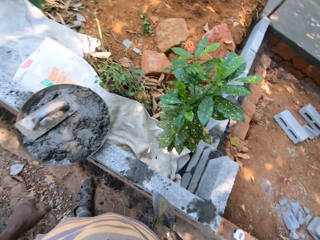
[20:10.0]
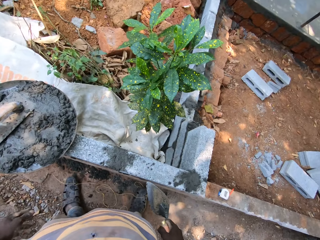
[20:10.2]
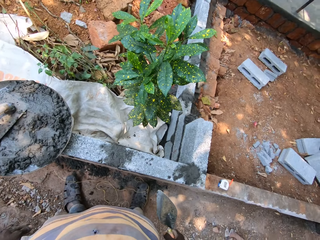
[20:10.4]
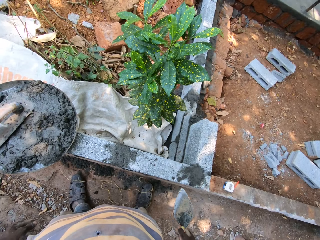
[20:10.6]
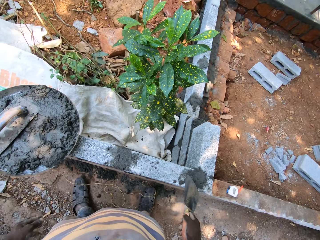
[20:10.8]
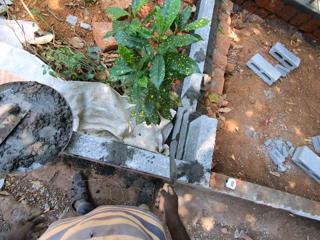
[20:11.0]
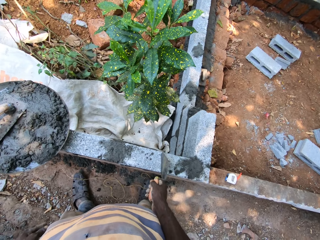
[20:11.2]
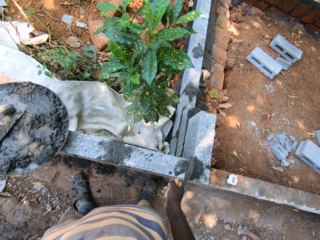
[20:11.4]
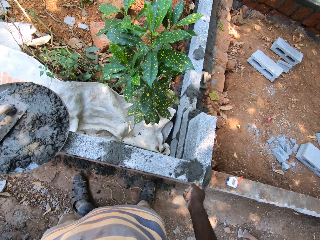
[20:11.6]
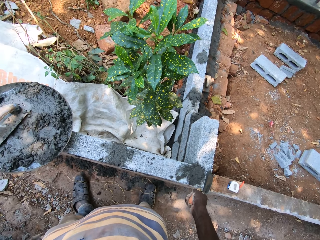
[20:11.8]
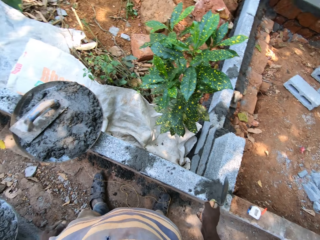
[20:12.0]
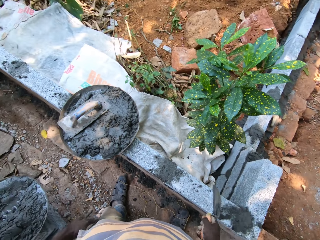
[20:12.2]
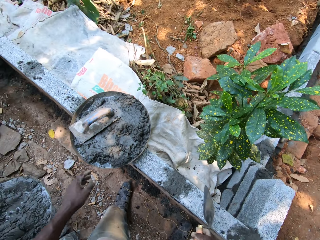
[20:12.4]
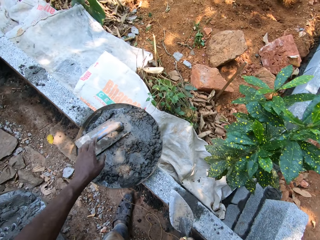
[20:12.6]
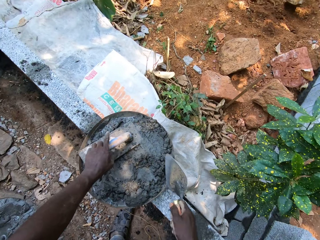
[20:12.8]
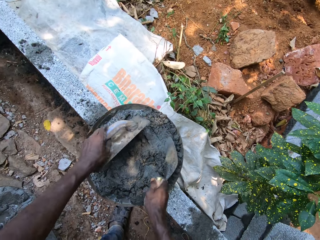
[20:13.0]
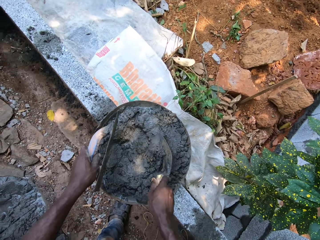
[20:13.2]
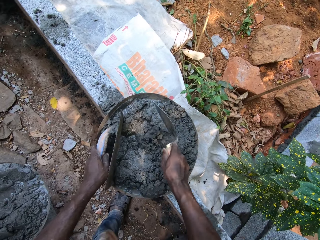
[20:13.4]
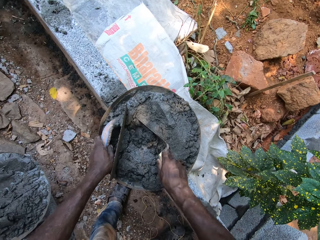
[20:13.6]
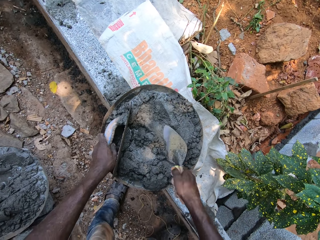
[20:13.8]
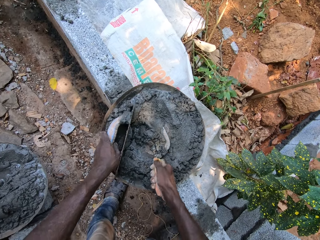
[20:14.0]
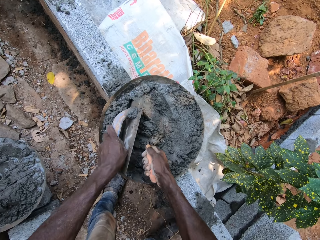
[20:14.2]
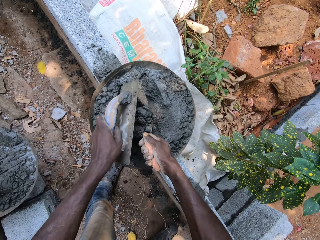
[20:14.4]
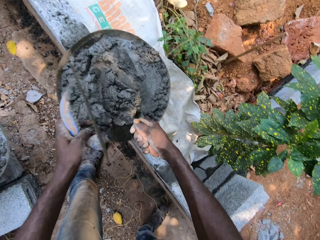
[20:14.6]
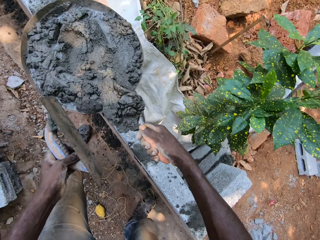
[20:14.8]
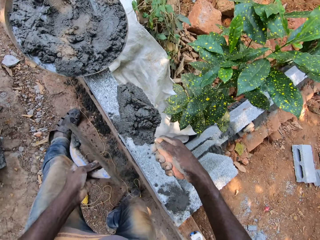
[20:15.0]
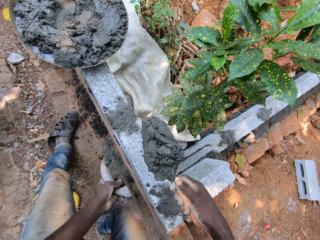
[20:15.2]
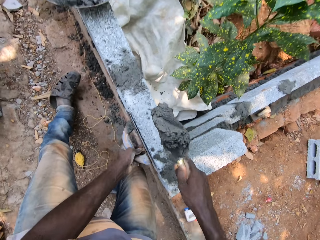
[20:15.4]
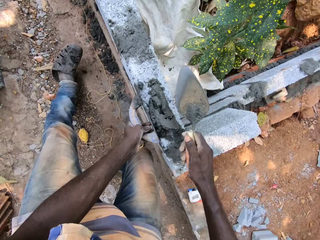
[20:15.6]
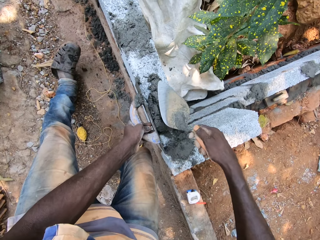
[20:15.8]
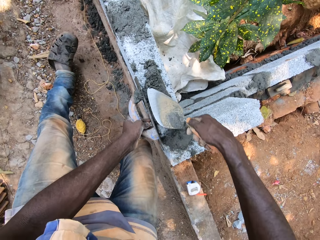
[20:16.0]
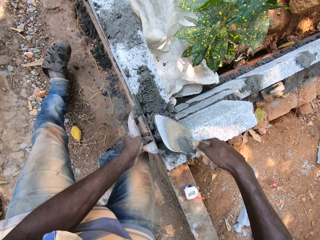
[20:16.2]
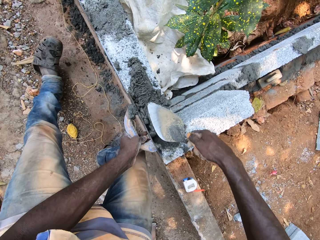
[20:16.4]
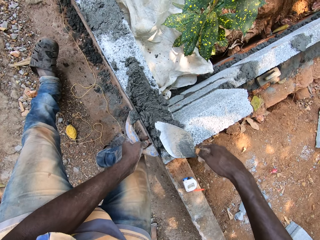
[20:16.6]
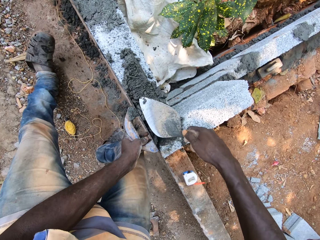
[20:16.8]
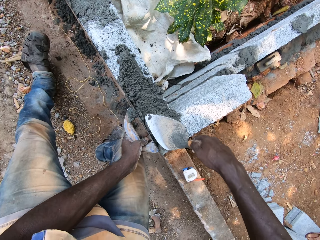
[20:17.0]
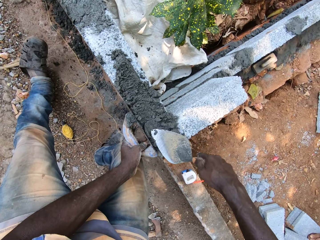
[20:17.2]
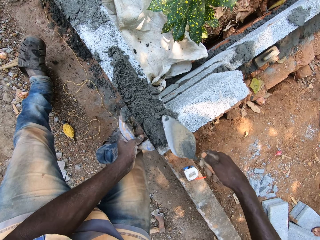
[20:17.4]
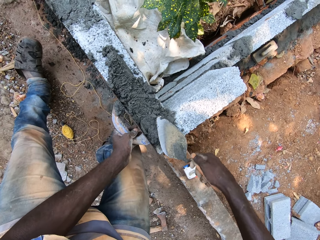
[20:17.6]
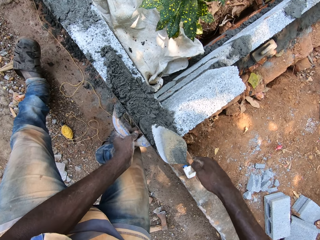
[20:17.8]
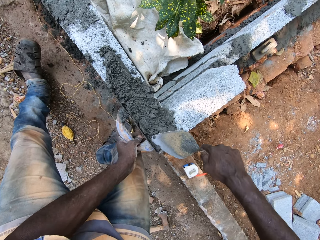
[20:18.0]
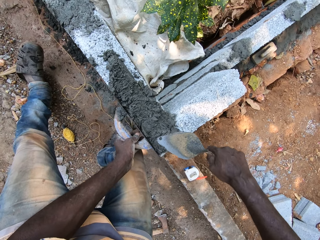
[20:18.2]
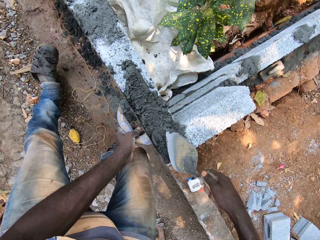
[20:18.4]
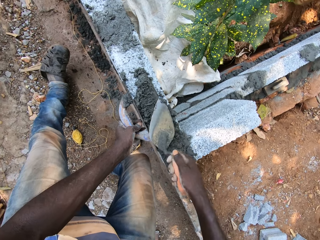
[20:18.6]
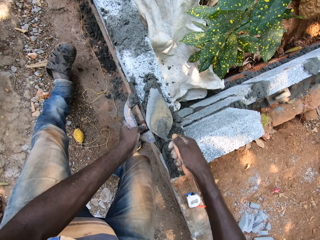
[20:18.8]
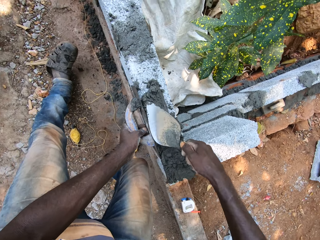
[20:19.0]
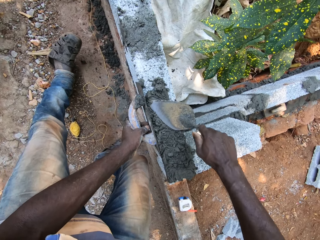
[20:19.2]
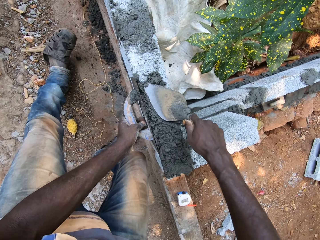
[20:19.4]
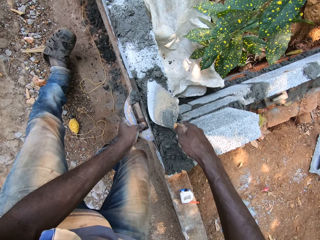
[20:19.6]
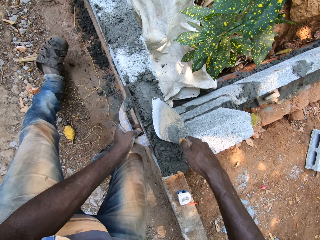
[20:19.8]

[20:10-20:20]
The camera wearer touches the wall with the trowel in his right hand. He picks up the float from the bowl with his left hand. He picks up the trowel. He scoops the cement mix from the bowl with the trowel in his right hand and the float in his left hand. He pours the cement mix from the trowel on the concrete block with his right hand. He spreads the cement mix on the wall with the trowel in his right hand and the float in his left hand.

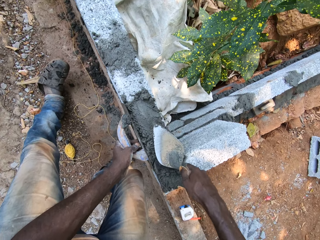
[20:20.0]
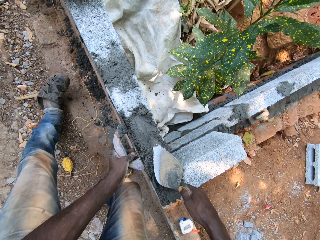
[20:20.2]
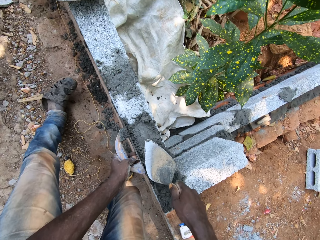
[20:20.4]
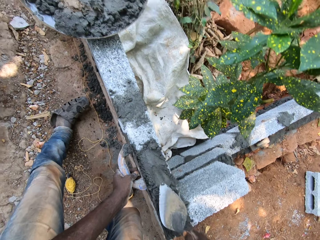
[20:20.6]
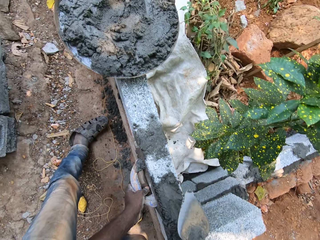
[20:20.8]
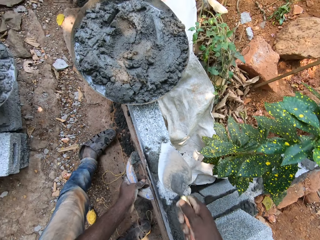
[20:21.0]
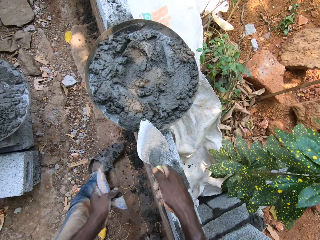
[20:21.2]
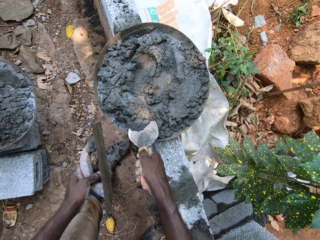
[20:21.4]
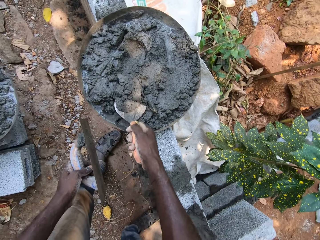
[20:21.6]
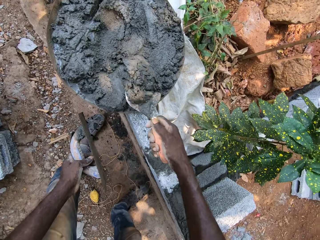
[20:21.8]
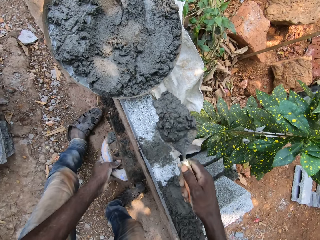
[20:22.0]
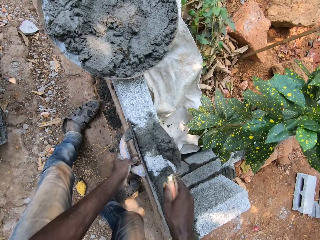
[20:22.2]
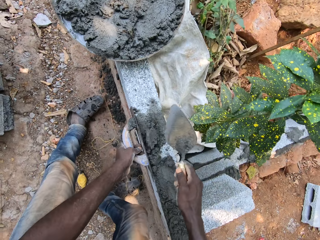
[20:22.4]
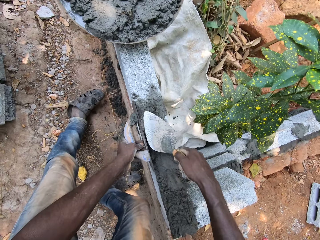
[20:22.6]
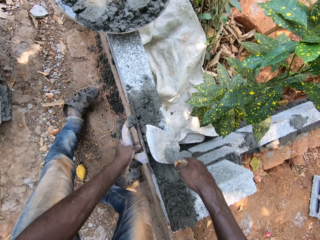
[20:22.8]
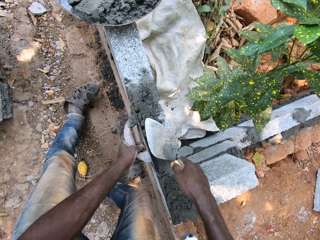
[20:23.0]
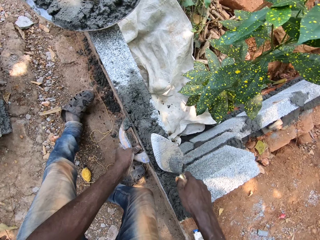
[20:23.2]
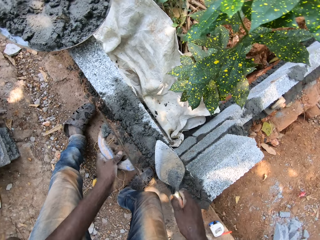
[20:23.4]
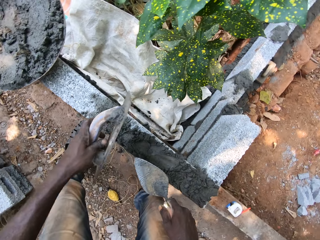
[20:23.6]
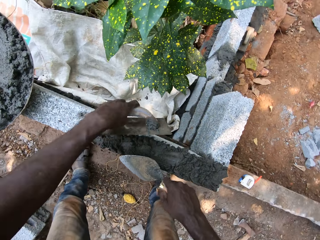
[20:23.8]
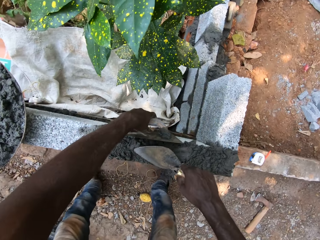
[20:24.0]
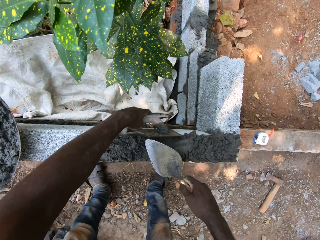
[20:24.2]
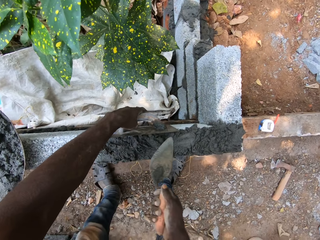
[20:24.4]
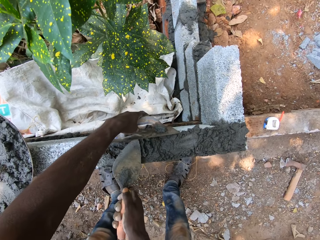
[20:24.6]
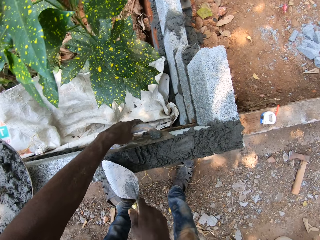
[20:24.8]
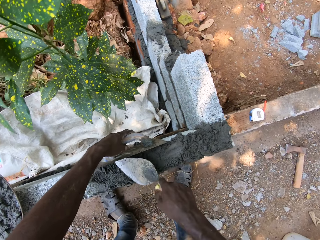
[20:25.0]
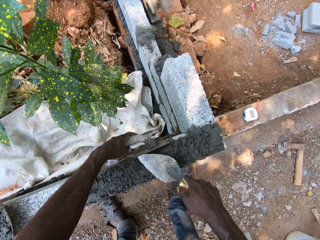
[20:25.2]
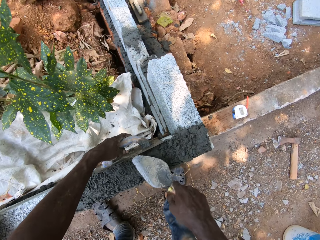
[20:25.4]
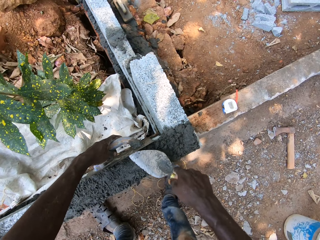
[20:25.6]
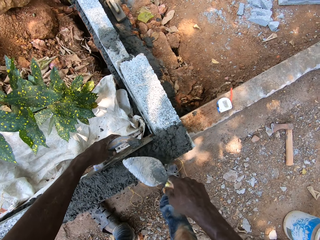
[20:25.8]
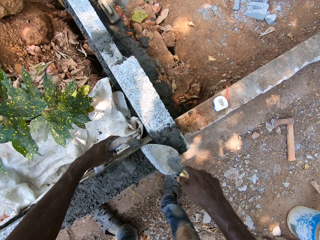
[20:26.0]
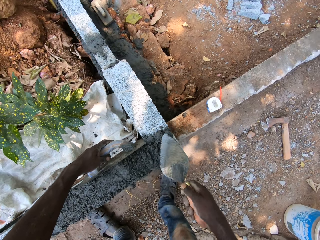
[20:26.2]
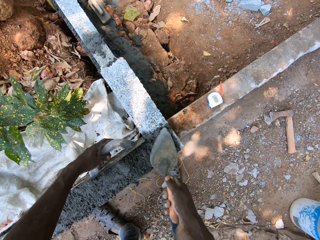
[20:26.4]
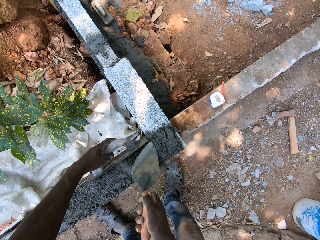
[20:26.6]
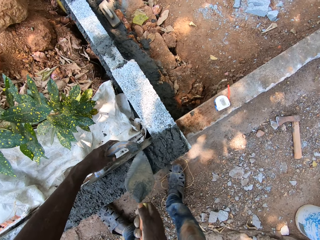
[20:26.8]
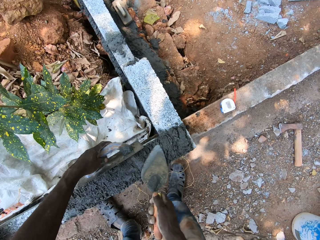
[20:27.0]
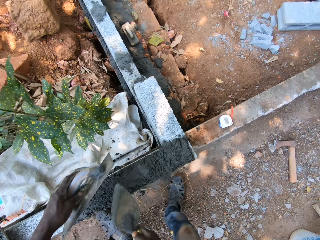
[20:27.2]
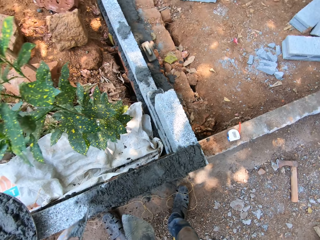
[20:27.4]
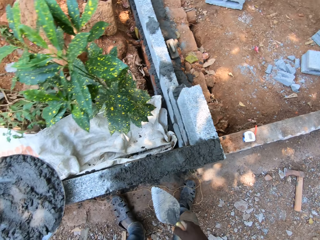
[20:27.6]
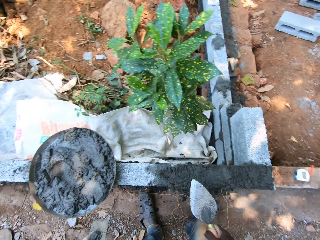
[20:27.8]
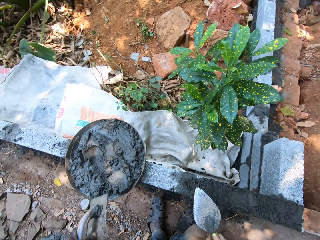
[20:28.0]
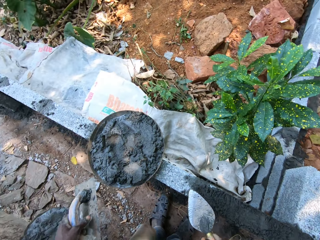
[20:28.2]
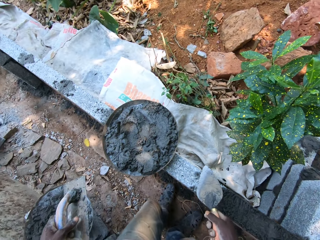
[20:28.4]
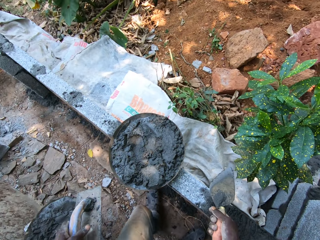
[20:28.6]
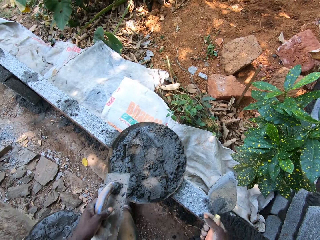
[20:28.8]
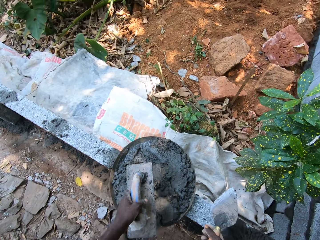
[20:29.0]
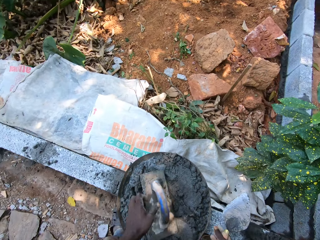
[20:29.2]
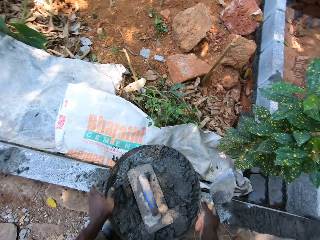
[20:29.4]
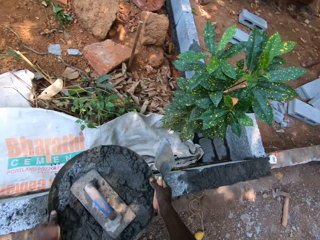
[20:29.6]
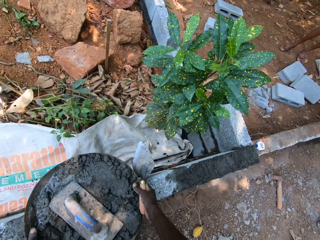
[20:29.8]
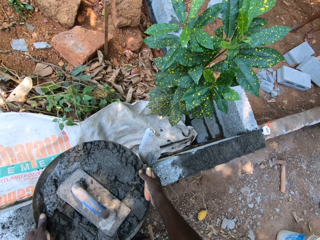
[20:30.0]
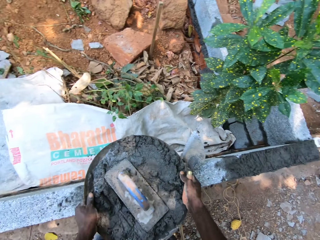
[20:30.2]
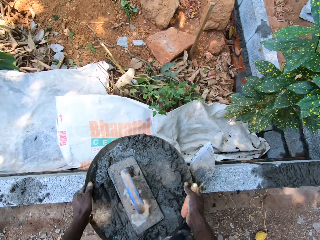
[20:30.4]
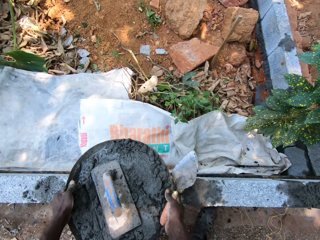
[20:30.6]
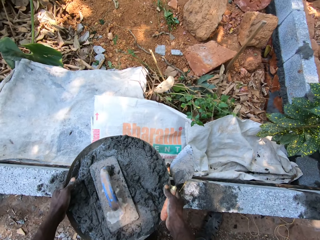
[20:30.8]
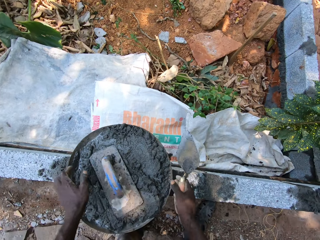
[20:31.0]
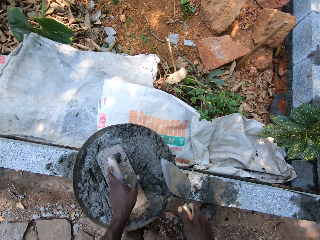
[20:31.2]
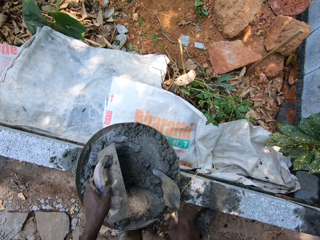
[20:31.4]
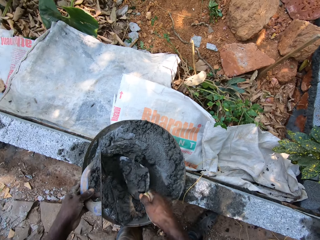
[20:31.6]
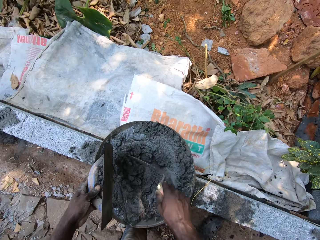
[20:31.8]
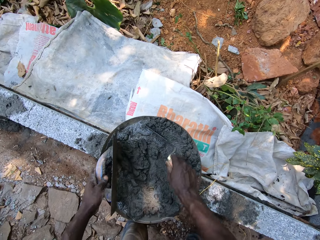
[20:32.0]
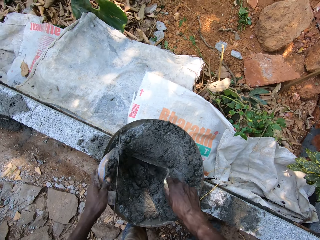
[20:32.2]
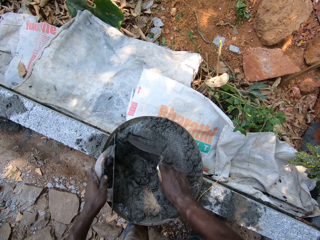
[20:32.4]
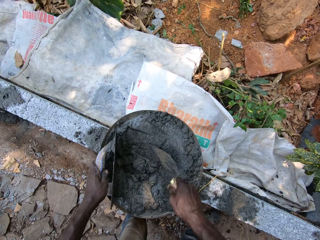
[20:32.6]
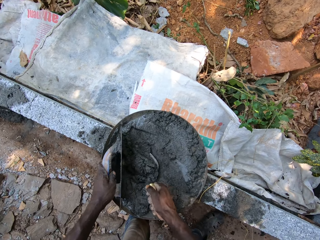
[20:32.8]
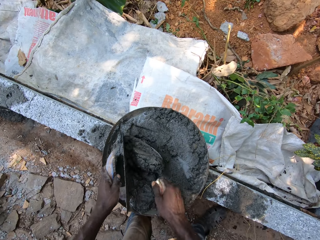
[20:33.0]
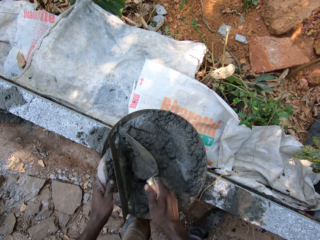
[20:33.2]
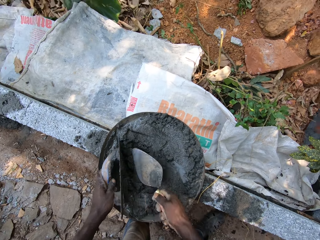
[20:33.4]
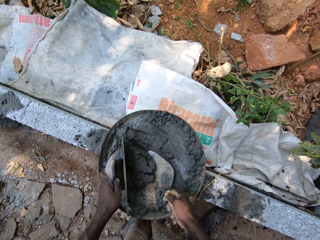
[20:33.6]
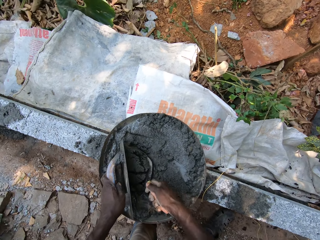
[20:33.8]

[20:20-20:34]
The camera wearer scoops the cement mix or concrete from the bowl or head pan with the trowel in his right hand. He pours the cement mix from the trowel on the concrete block with his right hand. He spreads the cement mix on the wall with the trowel in his right hand and the float in his left hand. He places the trowel against the wall. He converses with a man and another man. He spreads the concrete on the blocks. He moves around. He drops the float in the bowl with his left hand. He drops the trowel in the head pan. He moves the bowl with both hands on the wall. He picks up the float from the bowl with his left hand. He scoops the cement mix from the bowl with the trowel in his right hand and the float in his left hand. He picks up the trowel. He mixes the concrete in the head pan.
